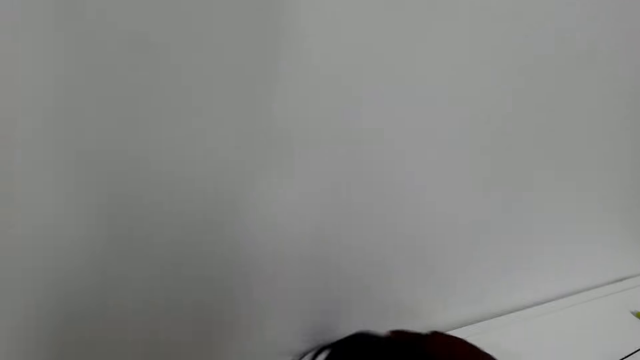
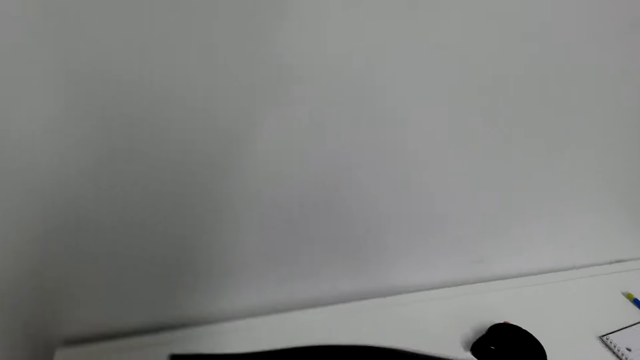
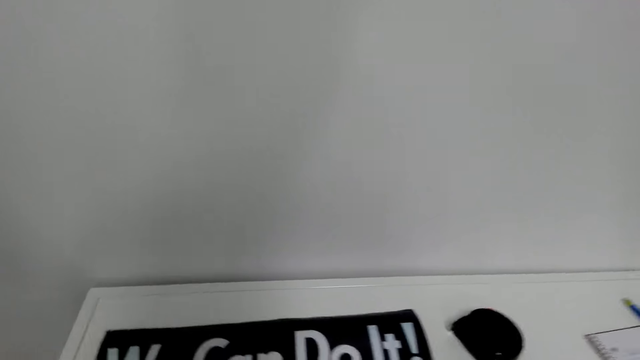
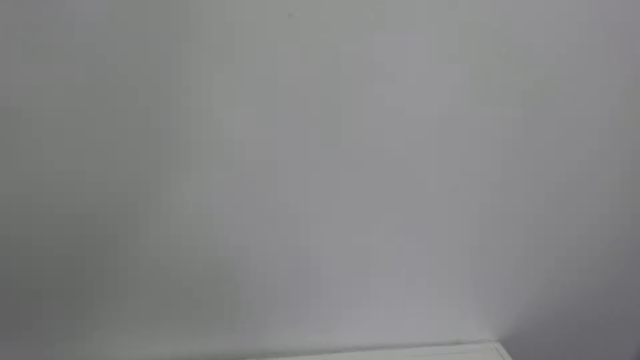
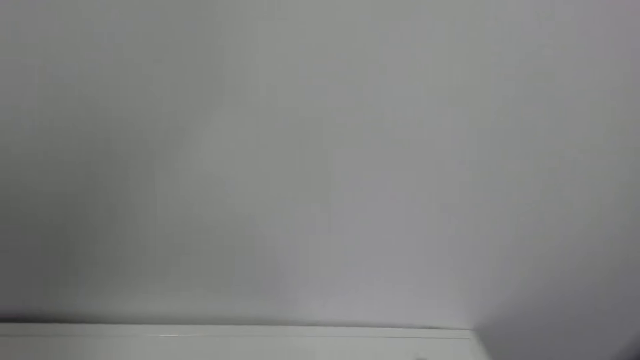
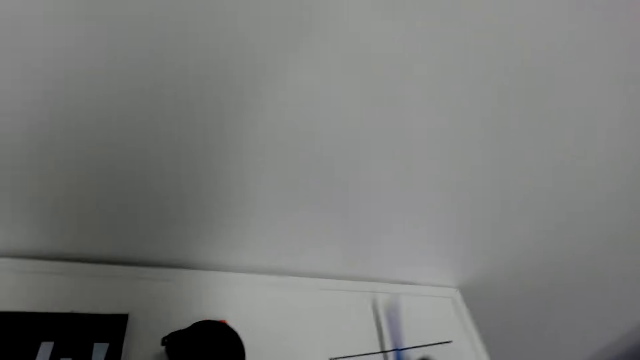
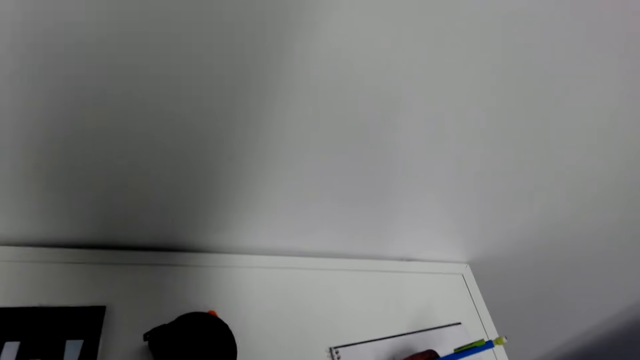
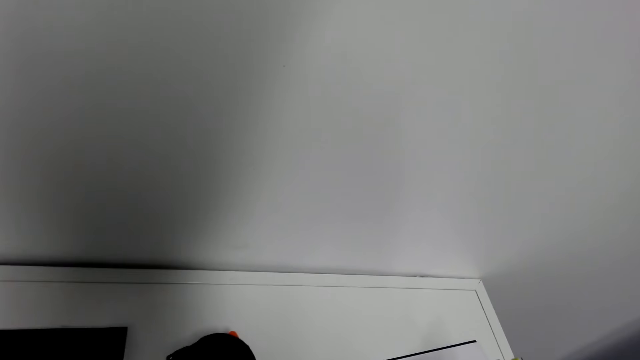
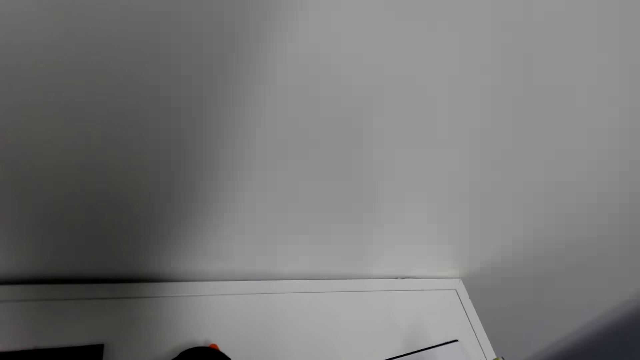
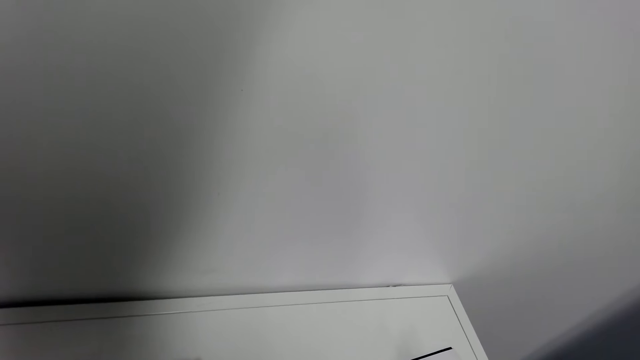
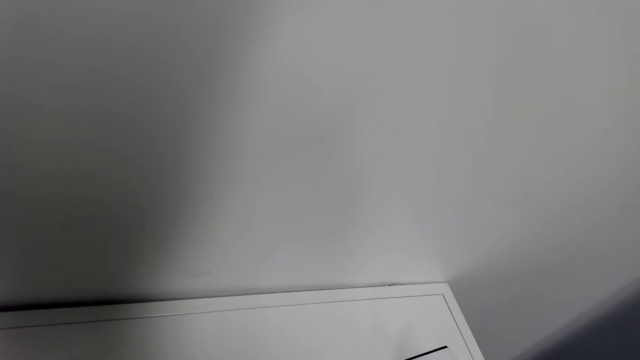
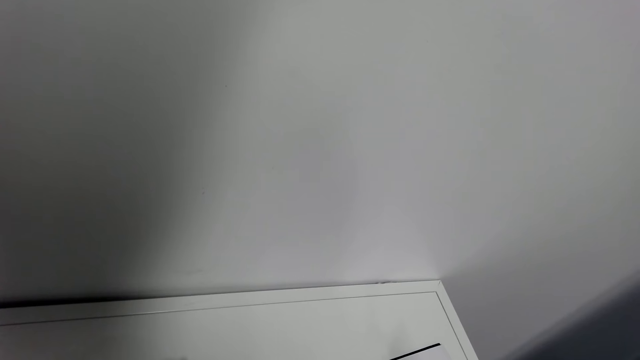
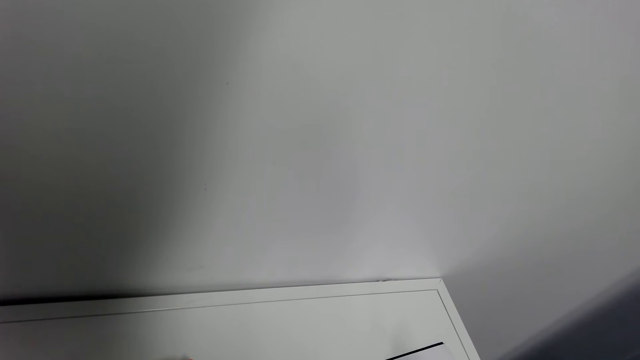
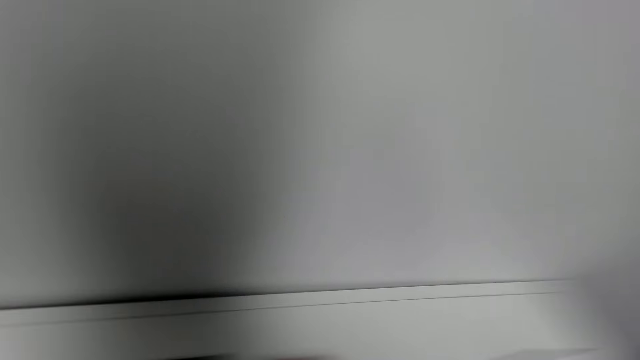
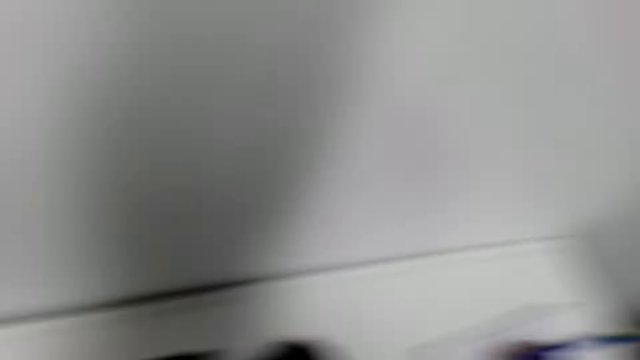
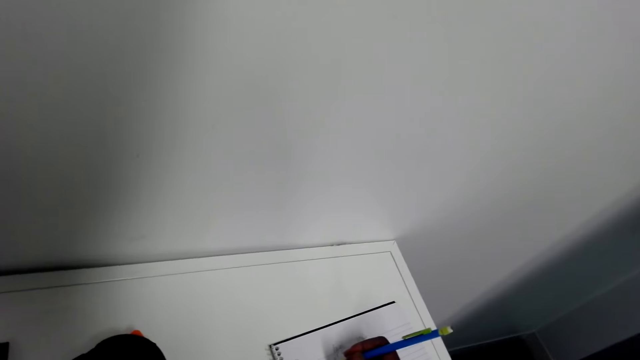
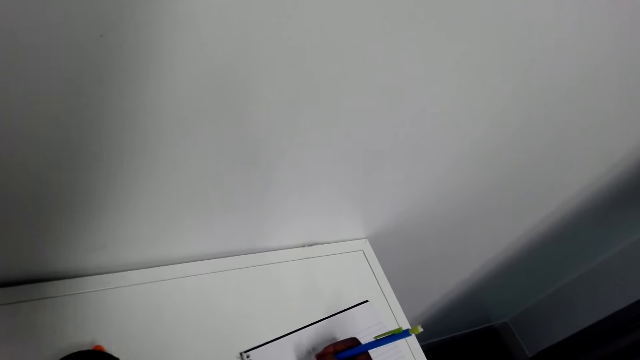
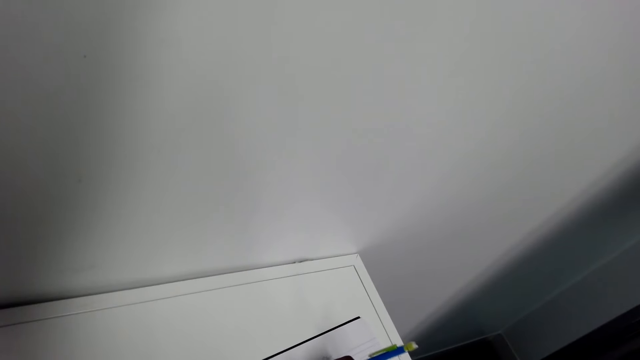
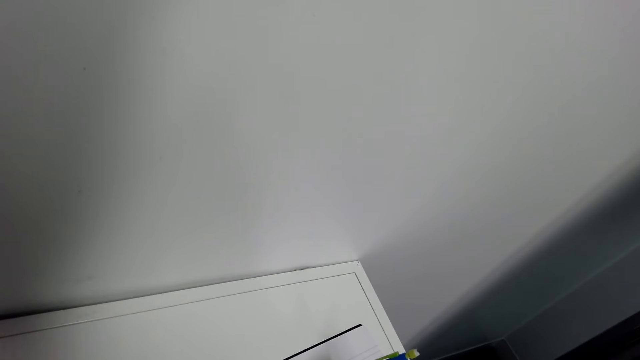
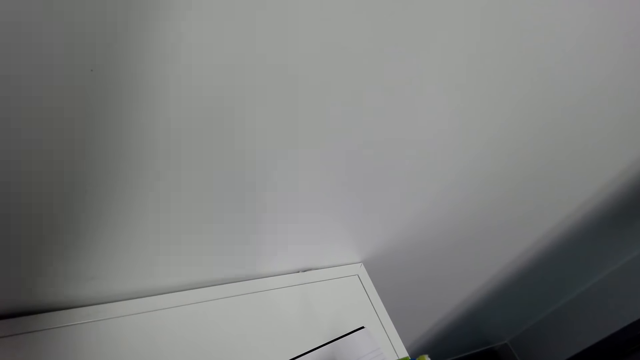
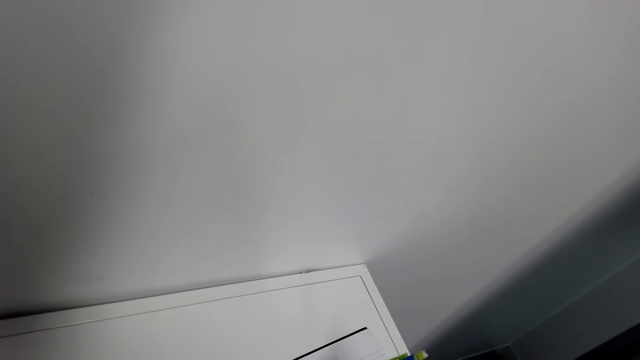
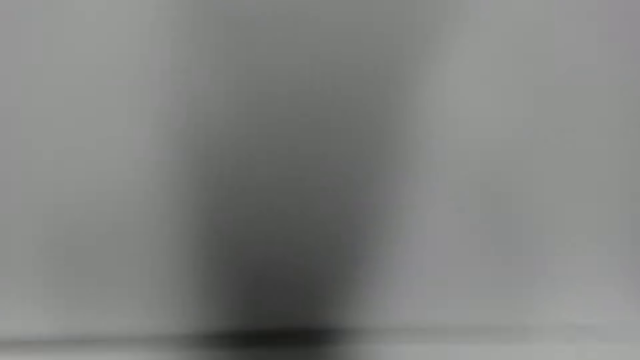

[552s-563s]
The camera wearer places another poster on the bookshelves. They pick up a pen and write on the notebook or plain paper.

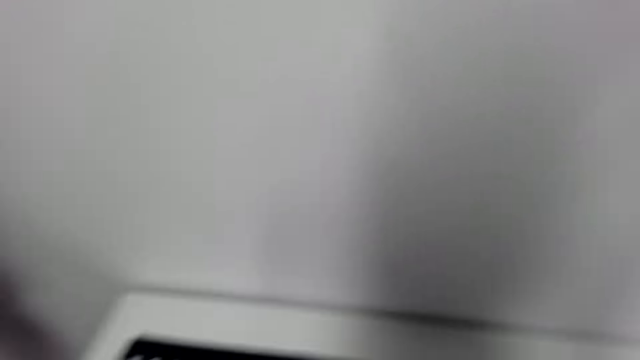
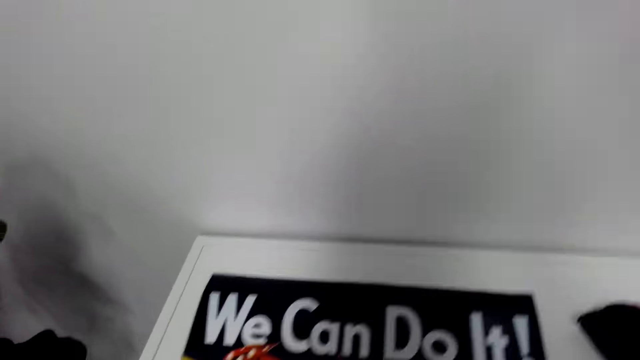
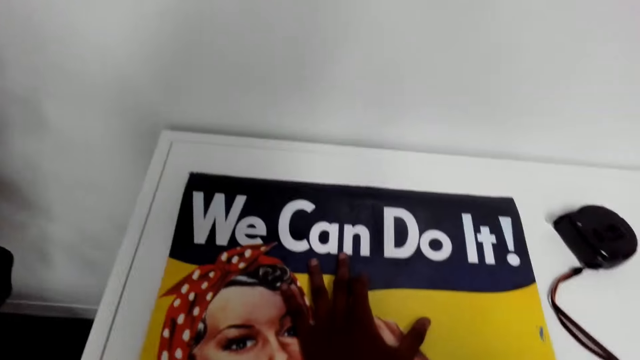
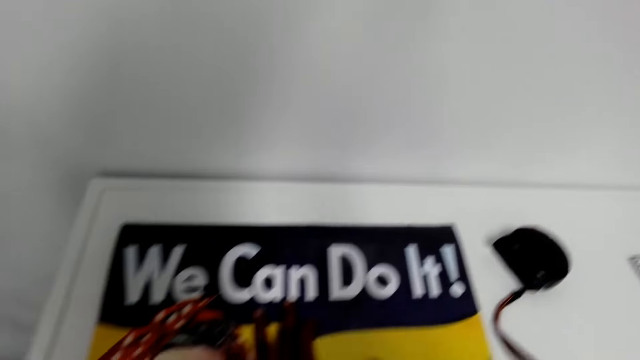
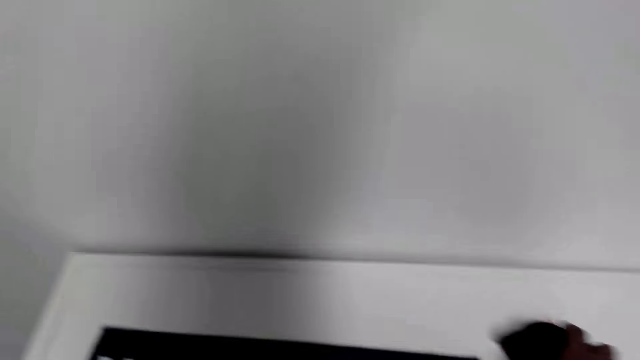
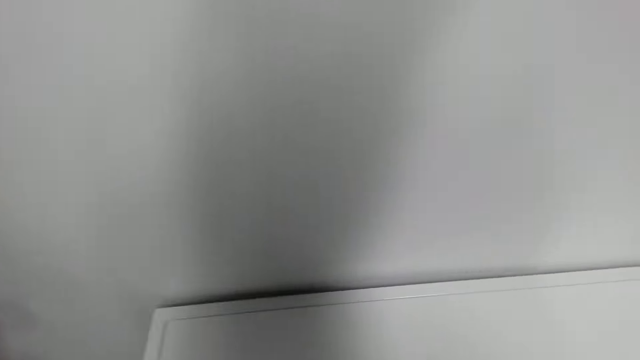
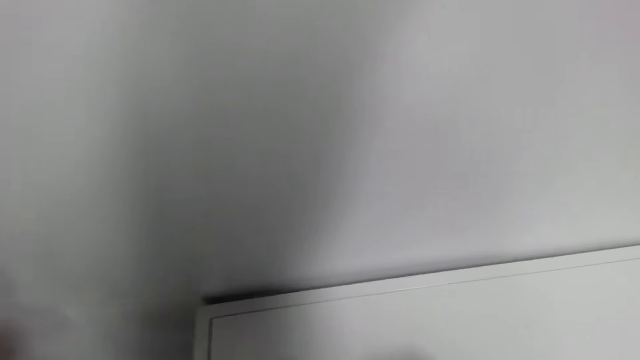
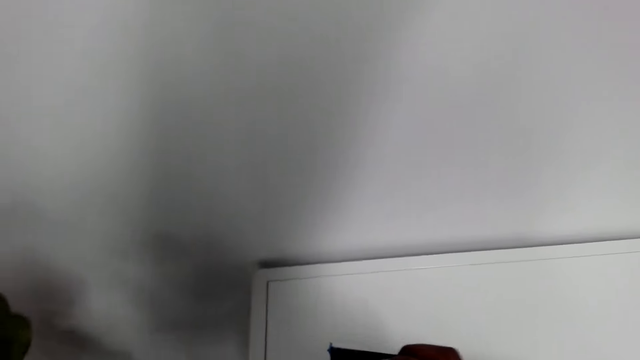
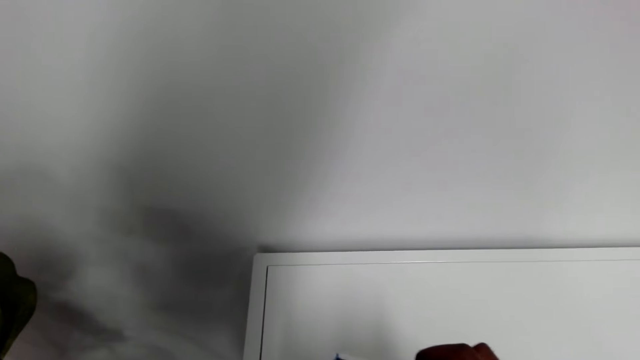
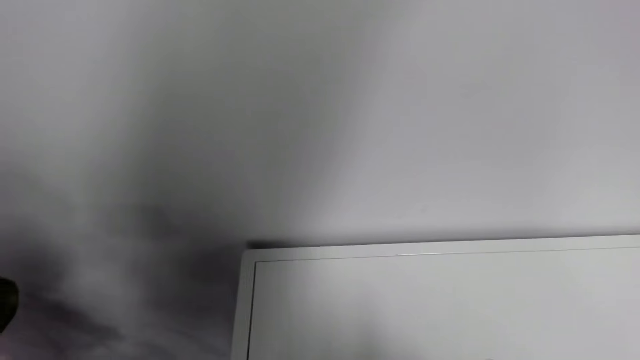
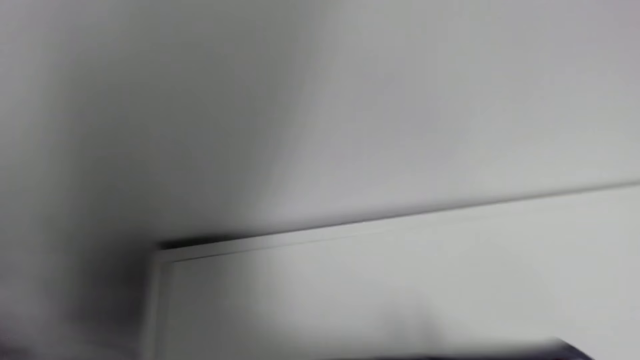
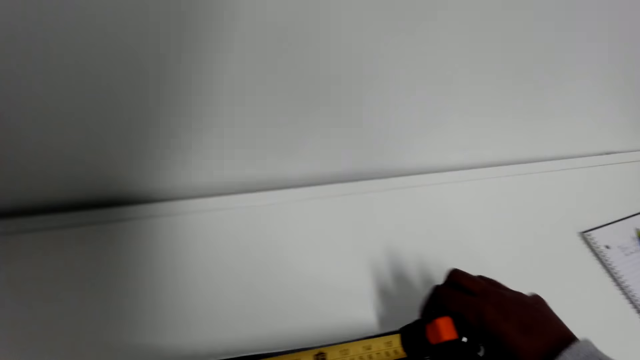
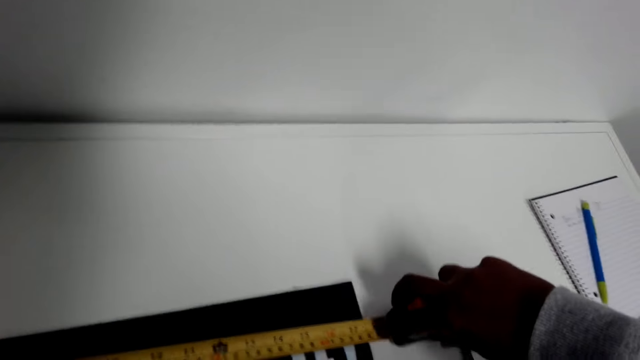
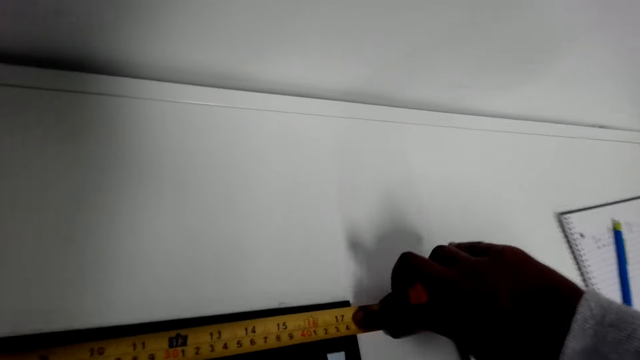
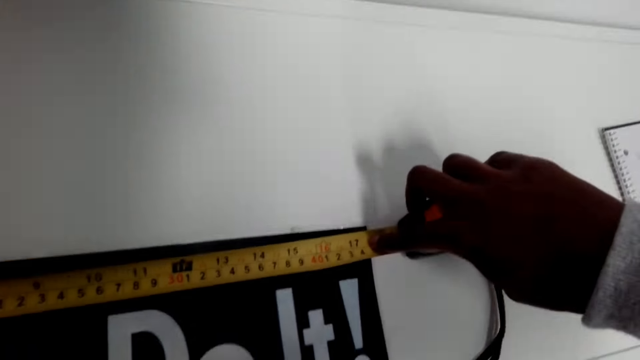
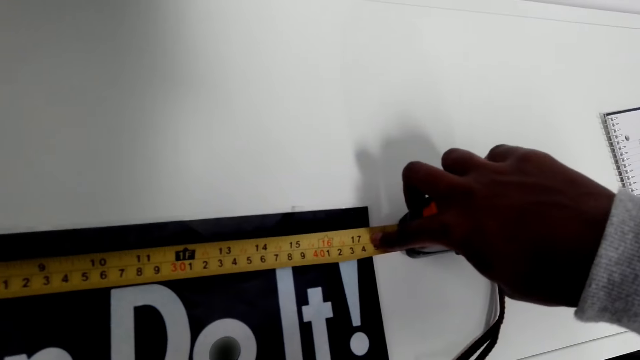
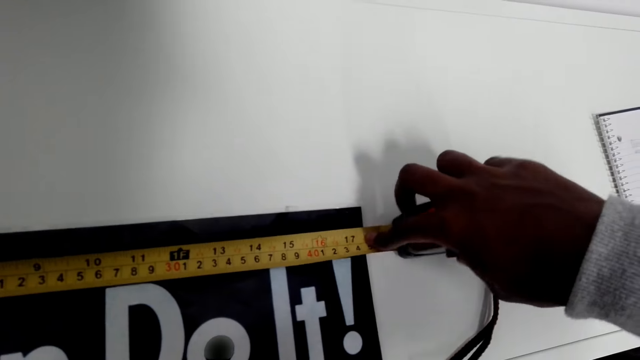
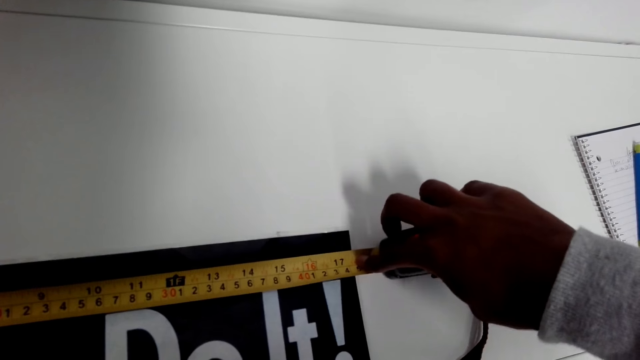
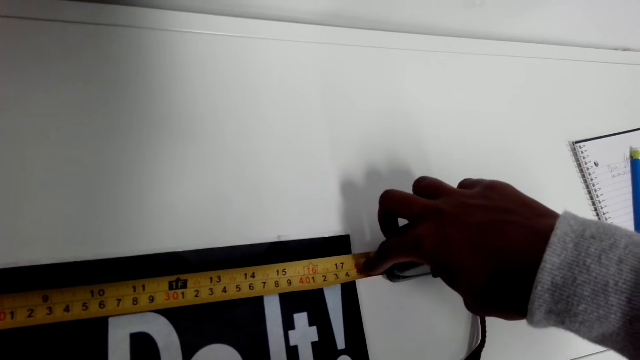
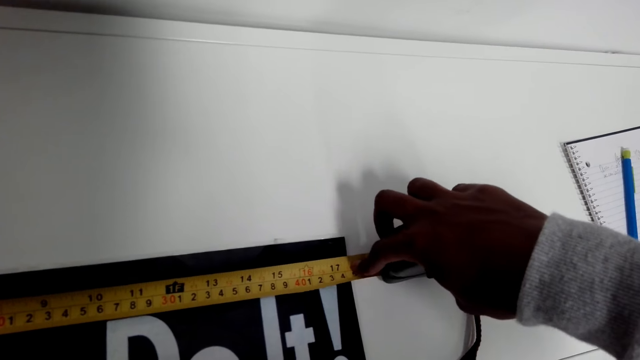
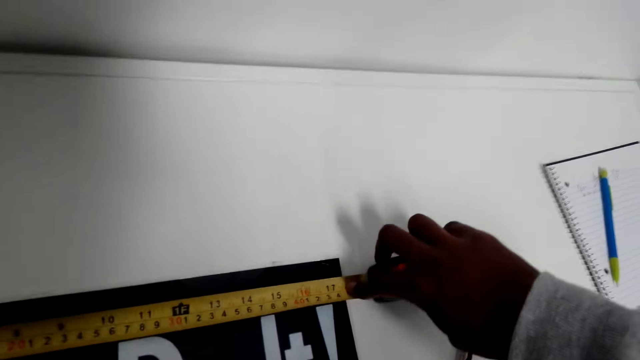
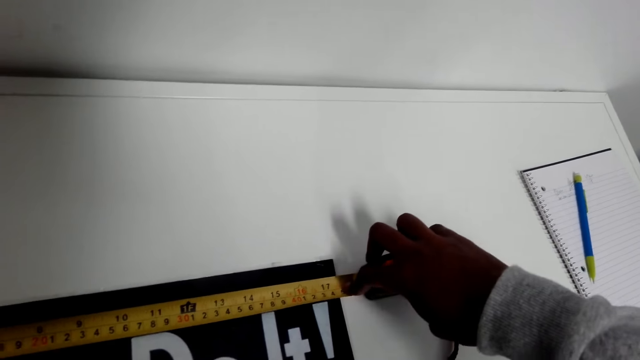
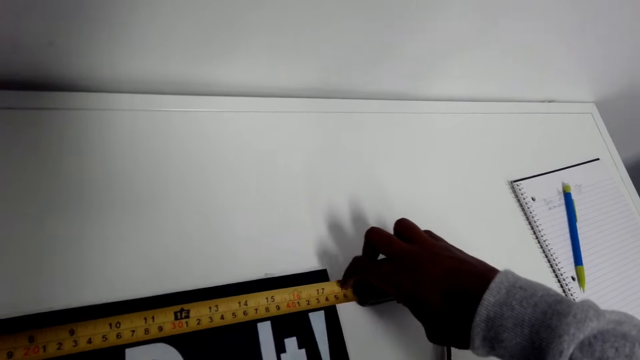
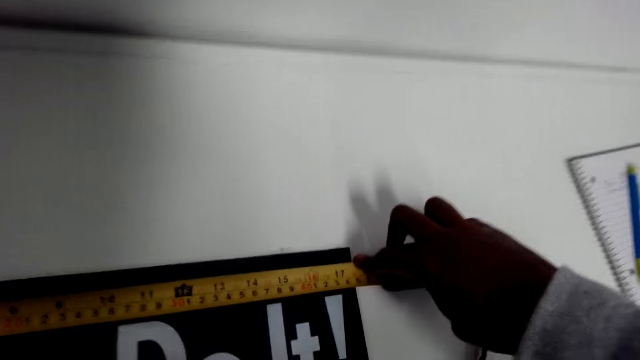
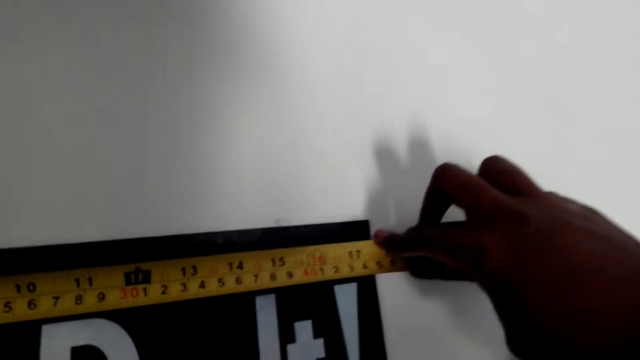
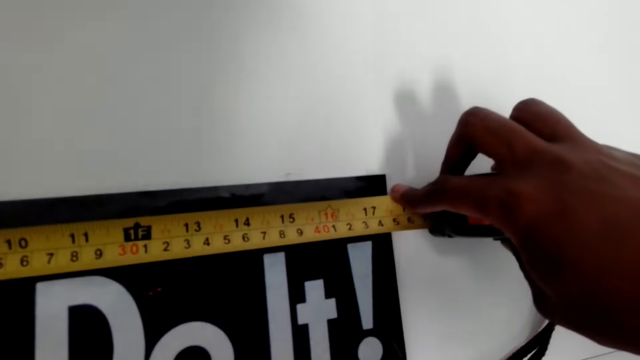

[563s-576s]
The camera wearer picks up a tape measure. They measure the art paper. They measure the poster's length.
